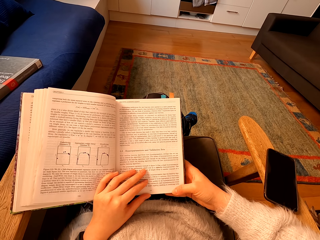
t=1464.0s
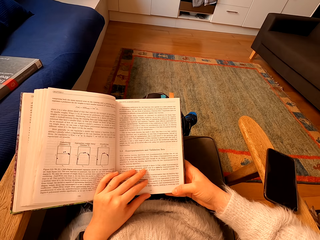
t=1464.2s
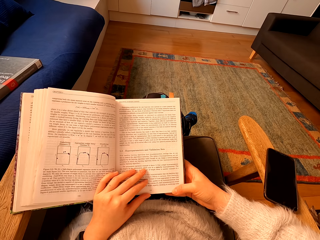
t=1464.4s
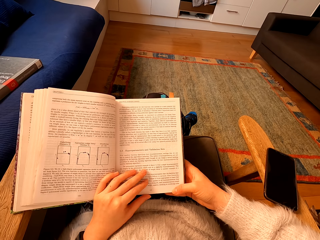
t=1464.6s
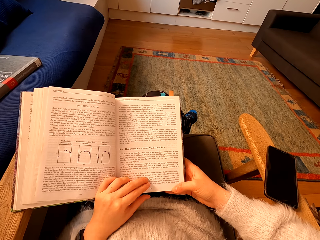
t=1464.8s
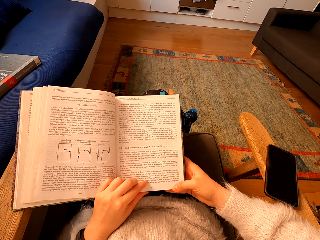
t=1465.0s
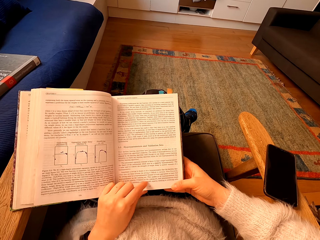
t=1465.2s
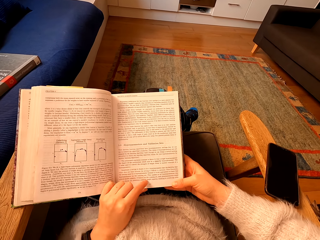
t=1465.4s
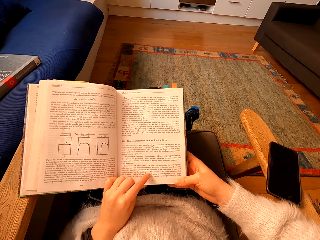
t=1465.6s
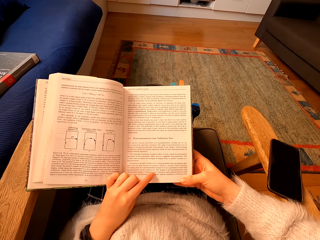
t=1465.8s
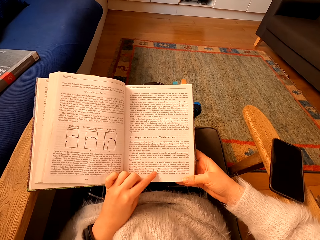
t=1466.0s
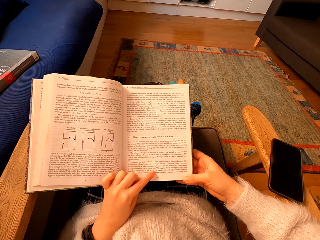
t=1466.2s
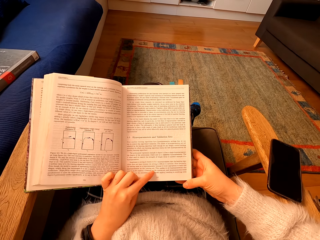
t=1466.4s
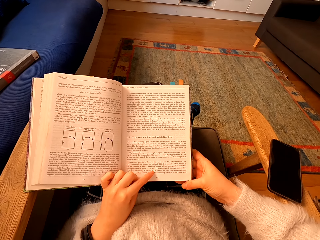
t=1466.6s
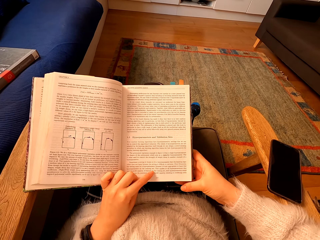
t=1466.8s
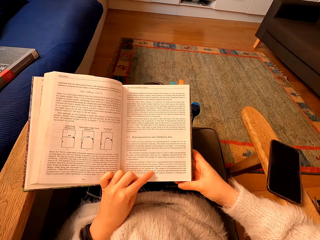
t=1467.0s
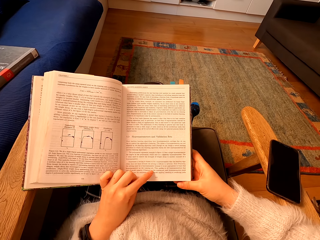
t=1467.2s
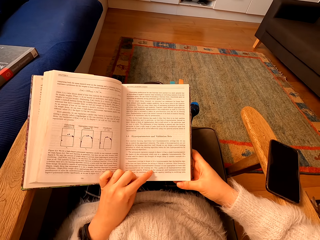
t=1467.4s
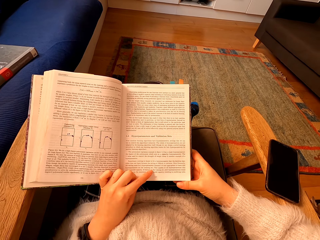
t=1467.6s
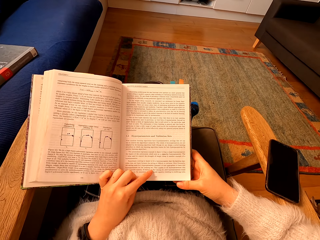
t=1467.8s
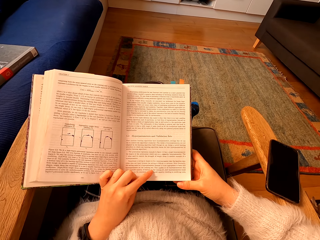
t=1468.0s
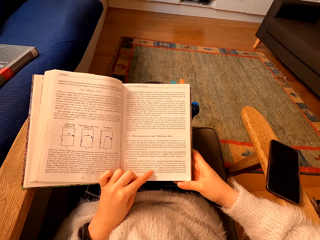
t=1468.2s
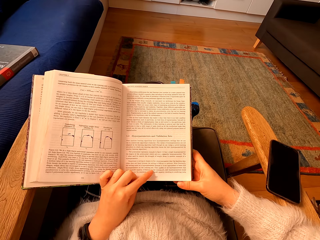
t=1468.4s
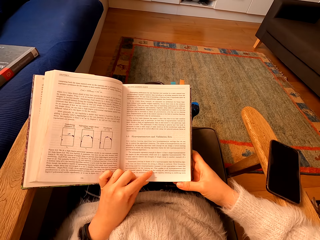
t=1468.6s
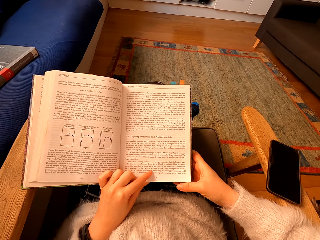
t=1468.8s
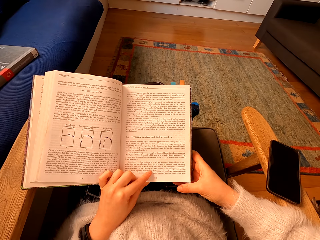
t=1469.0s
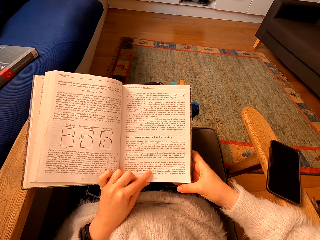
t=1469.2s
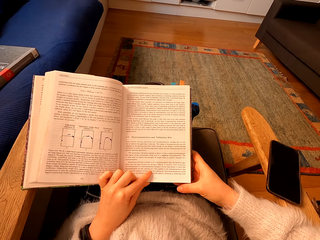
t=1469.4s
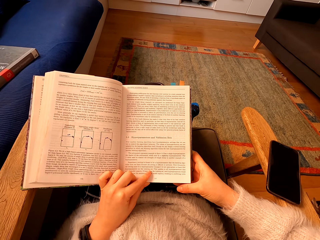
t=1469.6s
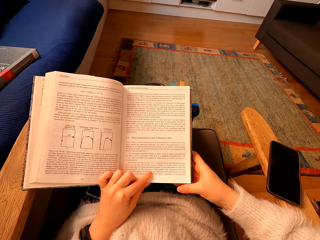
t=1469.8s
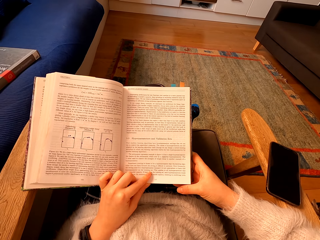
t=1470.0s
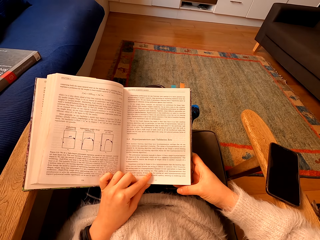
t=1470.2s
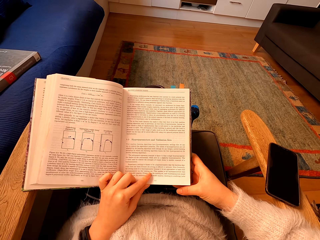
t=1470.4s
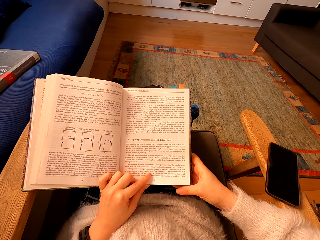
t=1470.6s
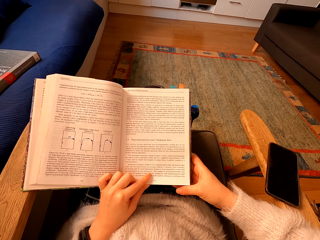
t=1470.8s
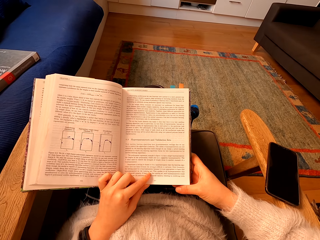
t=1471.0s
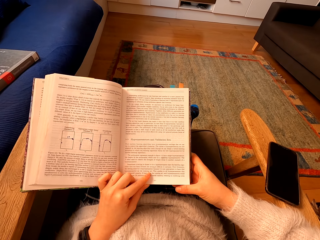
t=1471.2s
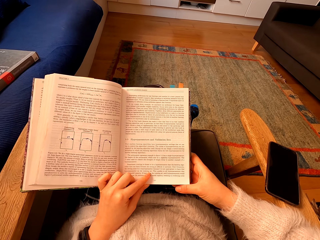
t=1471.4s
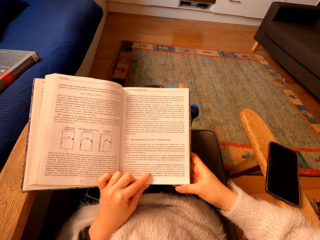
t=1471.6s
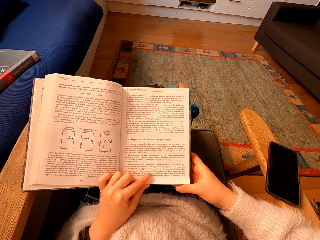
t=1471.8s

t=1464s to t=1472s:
The camera wearer moves a book. They read the book.

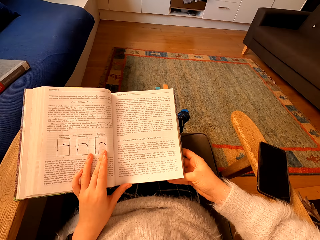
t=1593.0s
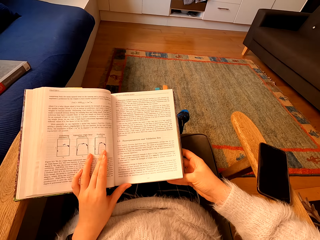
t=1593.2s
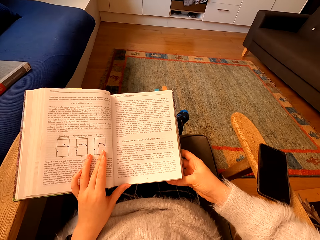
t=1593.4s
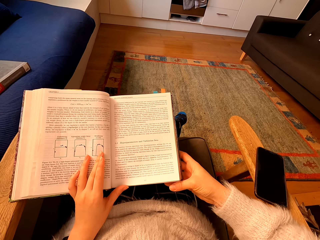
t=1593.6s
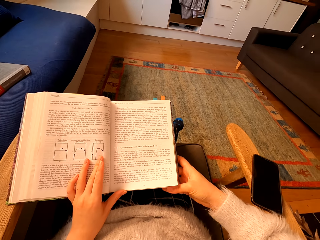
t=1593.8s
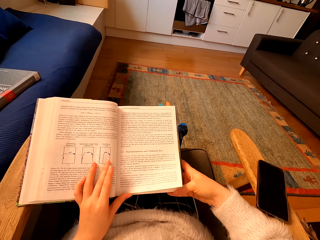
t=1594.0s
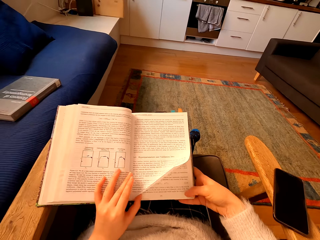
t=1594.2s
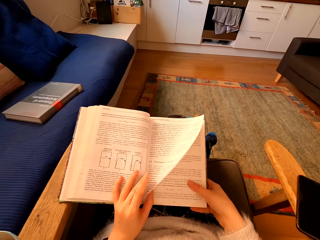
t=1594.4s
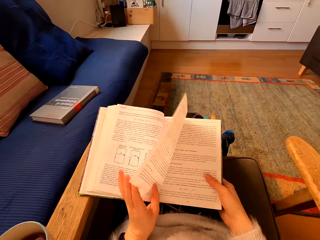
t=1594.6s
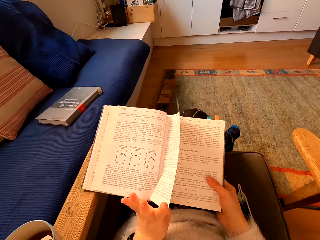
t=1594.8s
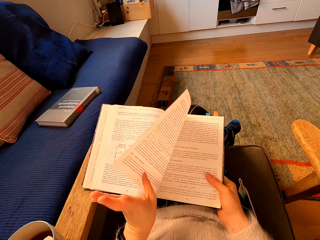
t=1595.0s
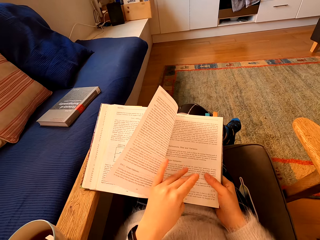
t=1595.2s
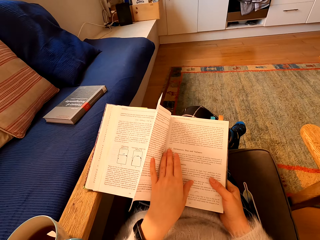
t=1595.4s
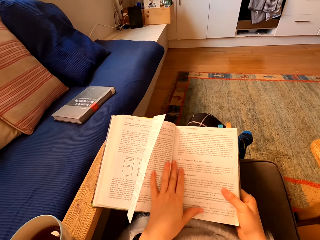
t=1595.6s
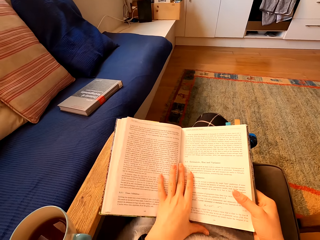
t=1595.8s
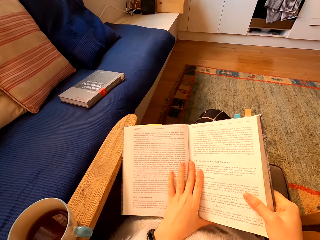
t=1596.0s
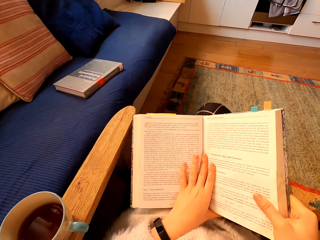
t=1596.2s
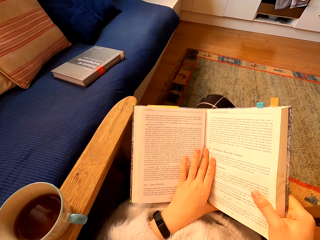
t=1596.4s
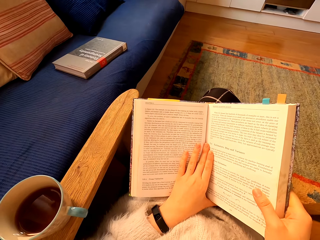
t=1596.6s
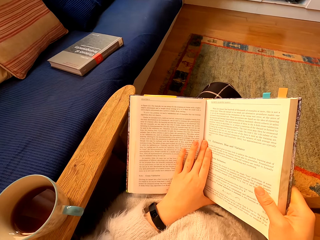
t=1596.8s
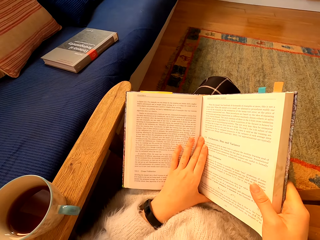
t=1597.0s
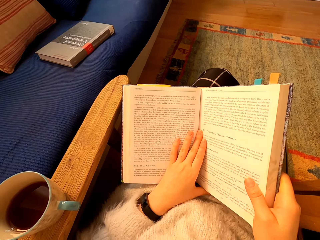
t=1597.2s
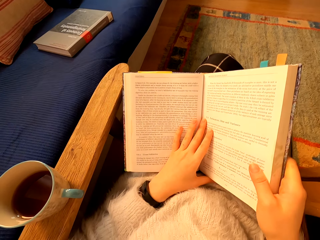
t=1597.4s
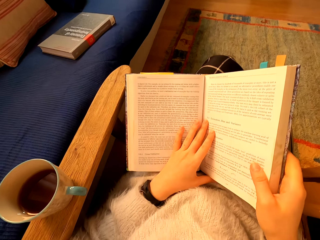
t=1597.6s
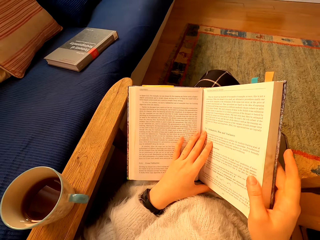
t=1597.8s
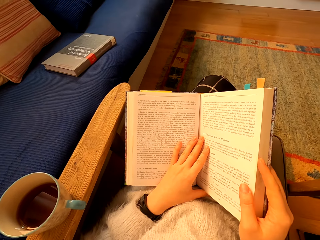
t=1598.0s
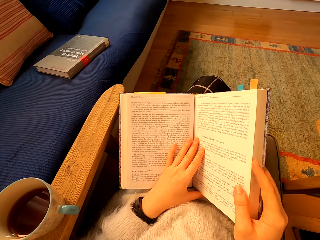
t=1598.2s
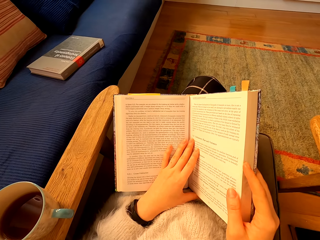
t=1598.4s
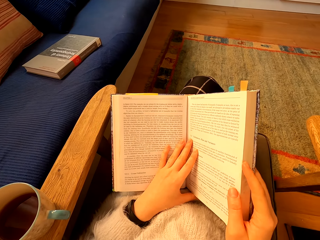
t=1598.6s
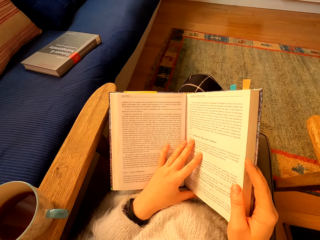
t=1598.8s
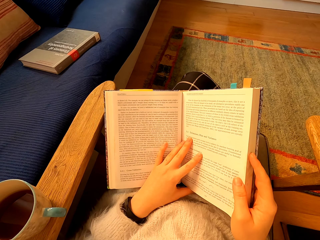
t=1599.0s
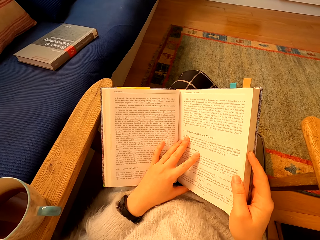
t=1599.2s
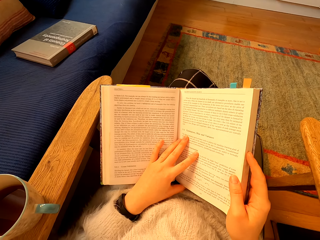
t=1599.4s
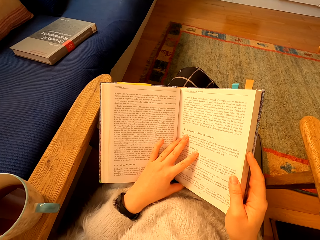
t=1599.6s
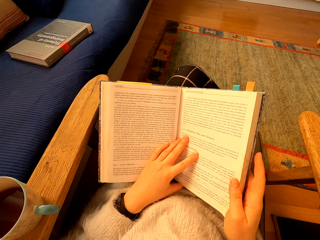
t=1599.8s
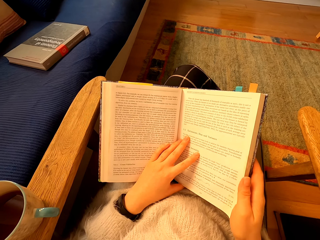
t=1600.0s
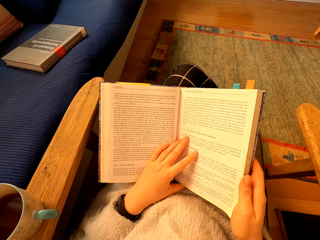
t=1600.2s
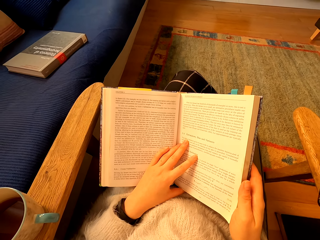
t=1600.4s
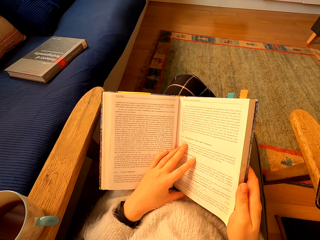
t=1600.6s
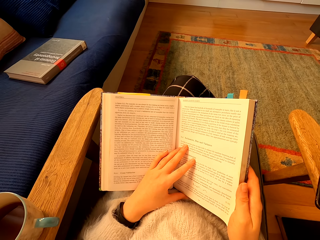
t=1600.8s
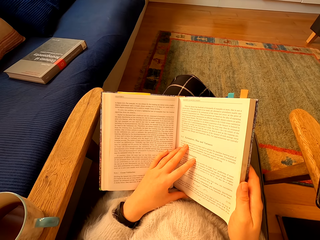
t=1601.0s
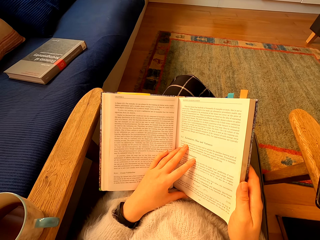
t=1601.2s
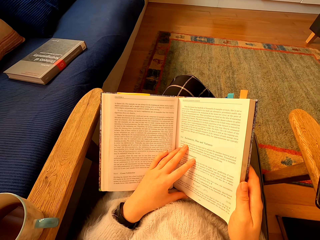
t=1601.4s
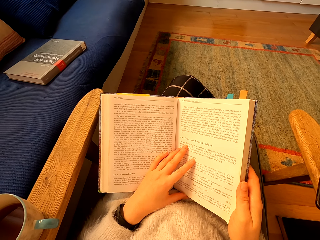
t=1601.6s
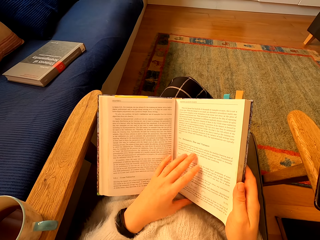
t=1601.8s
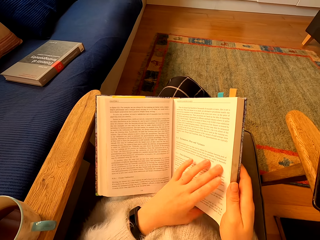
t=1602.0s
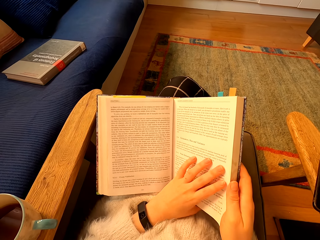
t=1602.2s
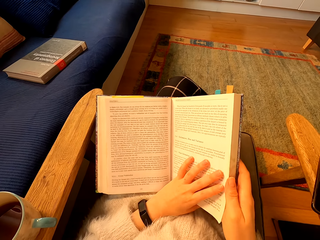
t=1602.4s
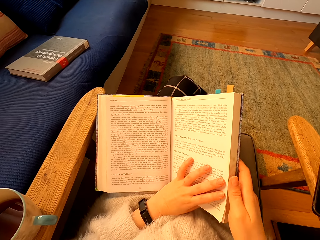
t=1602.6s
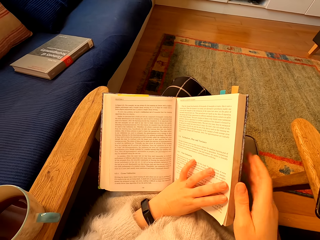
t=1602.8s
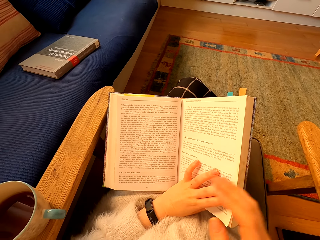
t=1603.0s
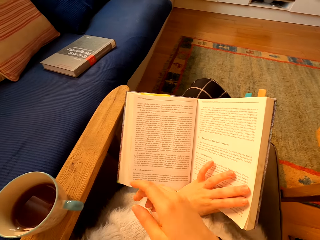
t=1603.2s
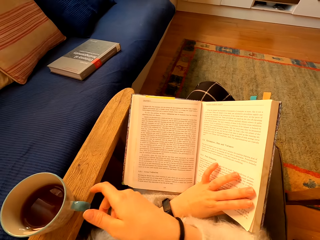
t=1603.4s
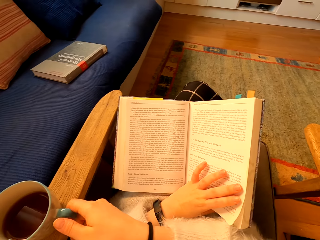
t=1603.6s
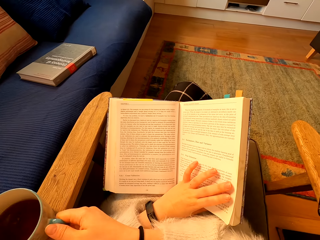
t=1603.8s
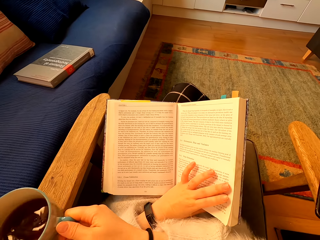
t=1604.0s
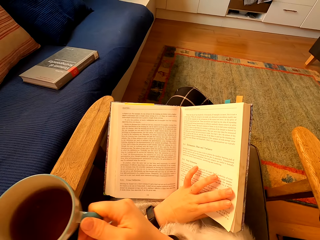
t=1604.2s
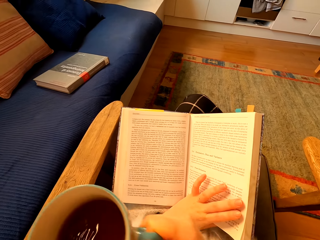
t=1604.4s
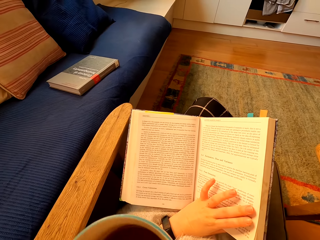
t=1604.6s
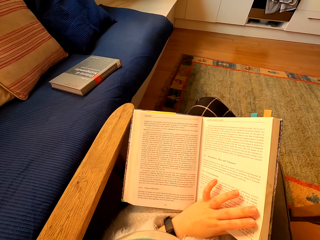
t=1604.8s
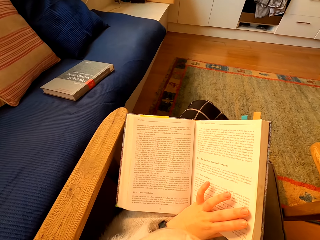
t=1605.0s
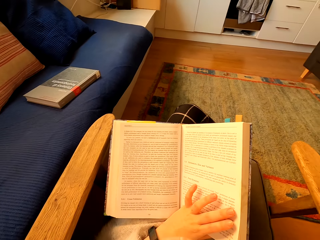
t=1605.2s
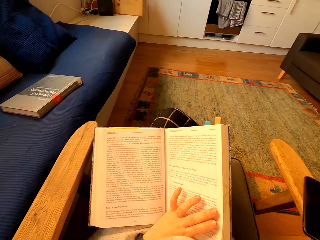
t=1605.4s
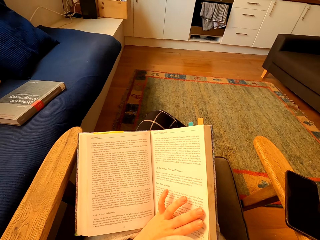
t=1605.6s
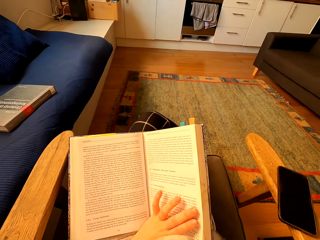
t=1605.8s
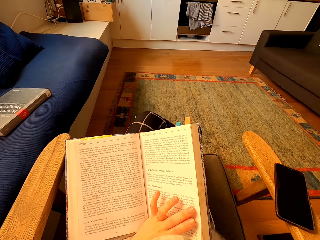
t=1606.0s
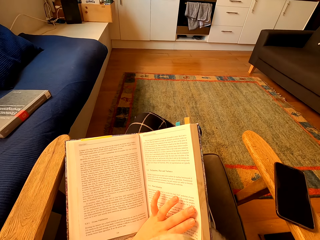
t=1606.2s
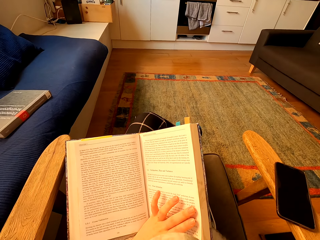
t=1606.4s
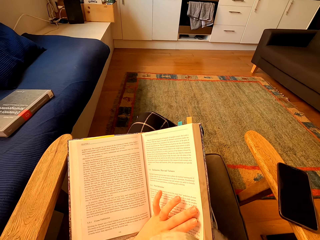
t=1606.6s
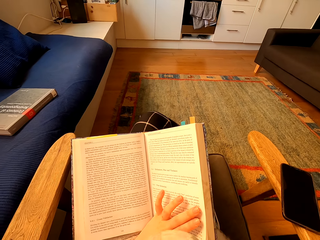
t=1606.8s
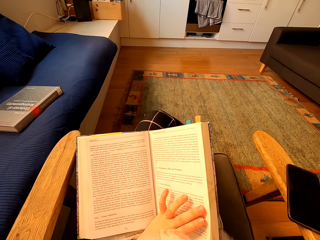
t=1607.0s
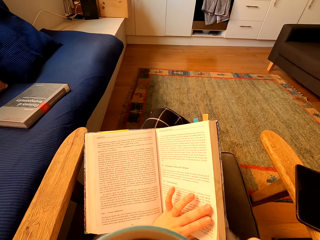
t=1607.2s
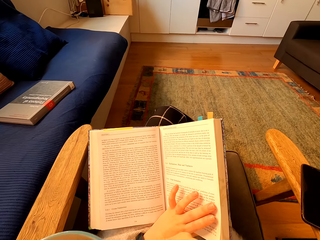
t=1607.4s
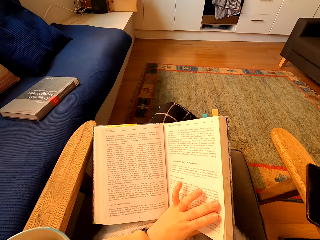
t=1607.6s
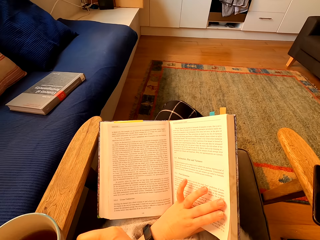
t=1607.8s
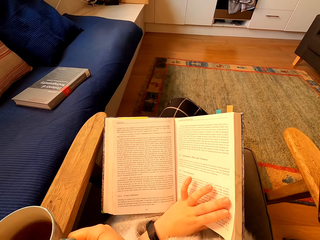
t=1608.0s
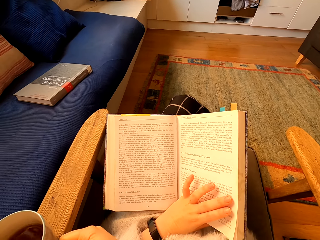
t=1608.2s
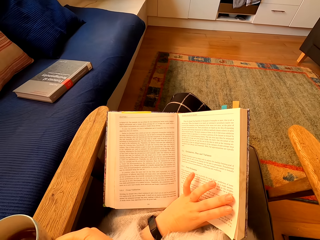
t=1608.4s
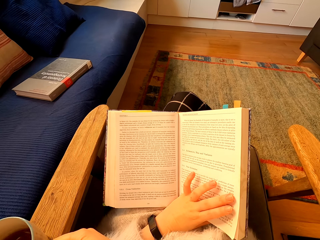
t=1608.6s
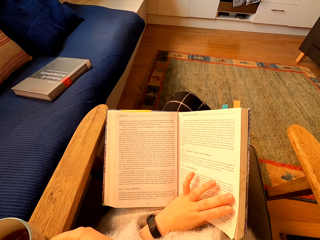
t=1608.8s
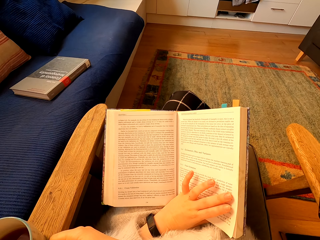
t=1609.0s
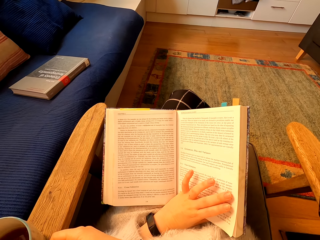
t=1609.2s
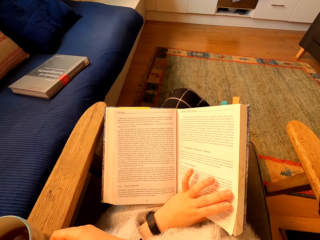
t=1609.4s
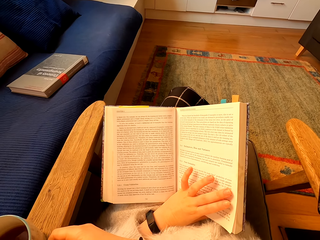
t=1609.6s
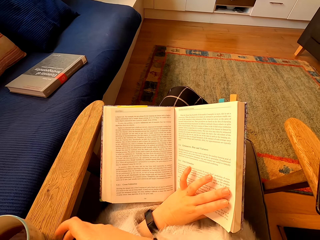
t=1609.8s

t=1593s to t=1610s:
The camera wearer turns a page of a book. They open the book. They read the book. They touch the book. They pick up the tea on top of the chair. They drink the tea. They read the book. They put the tea on top of the table.
